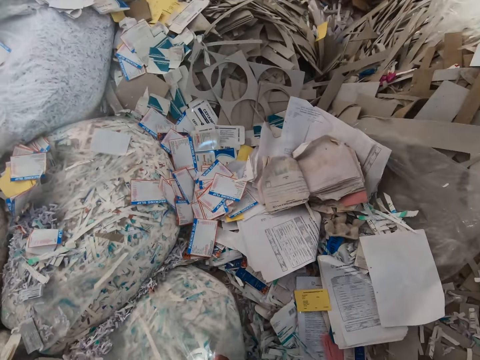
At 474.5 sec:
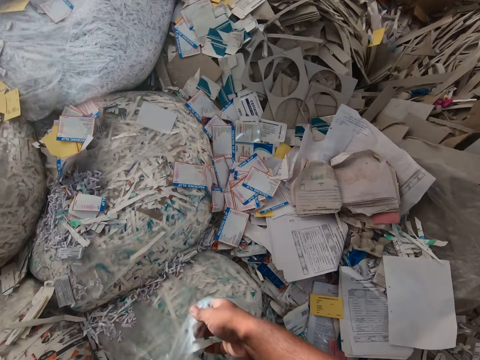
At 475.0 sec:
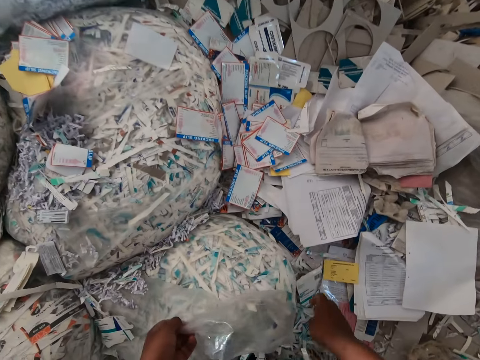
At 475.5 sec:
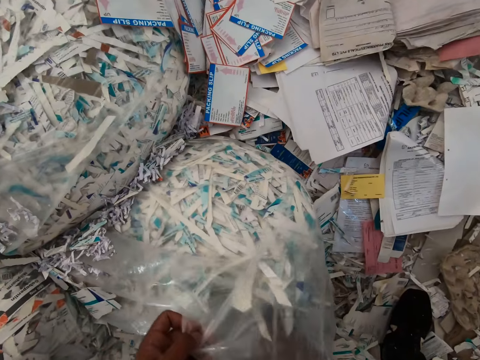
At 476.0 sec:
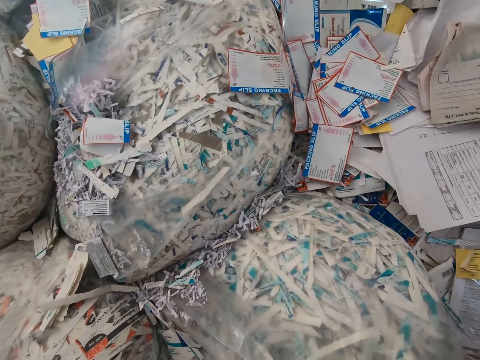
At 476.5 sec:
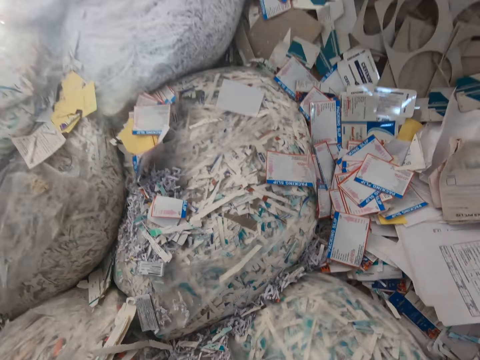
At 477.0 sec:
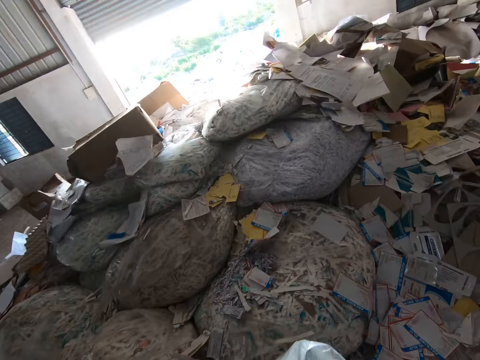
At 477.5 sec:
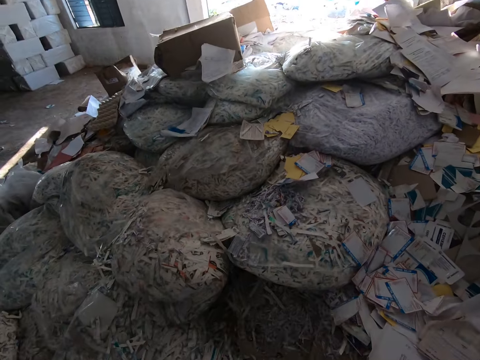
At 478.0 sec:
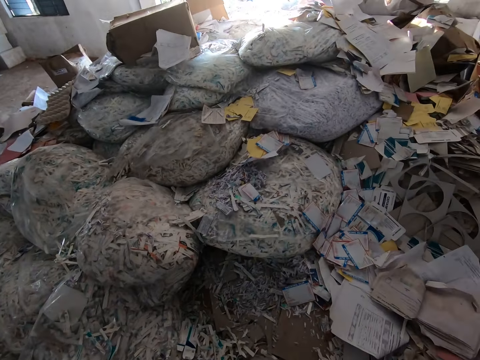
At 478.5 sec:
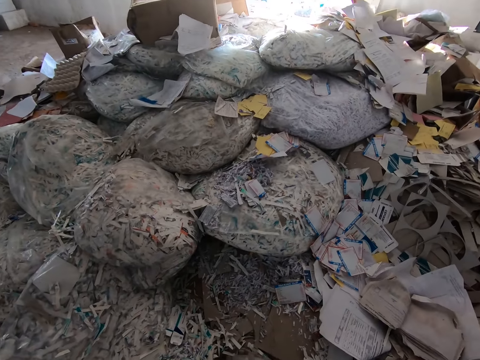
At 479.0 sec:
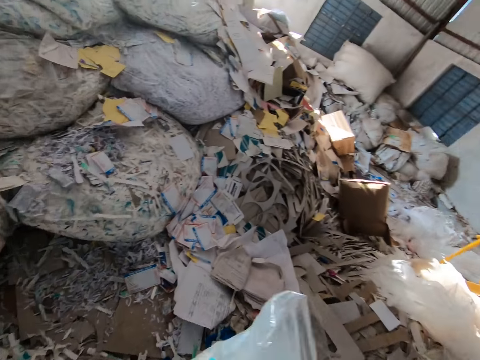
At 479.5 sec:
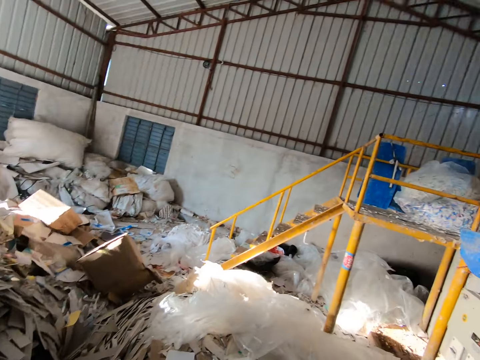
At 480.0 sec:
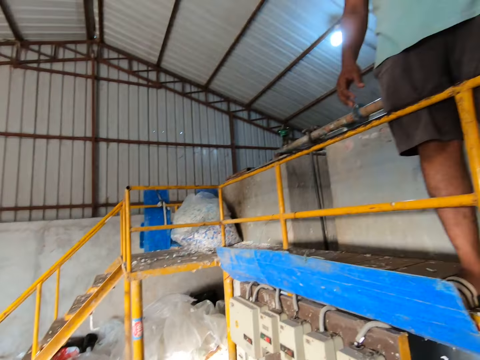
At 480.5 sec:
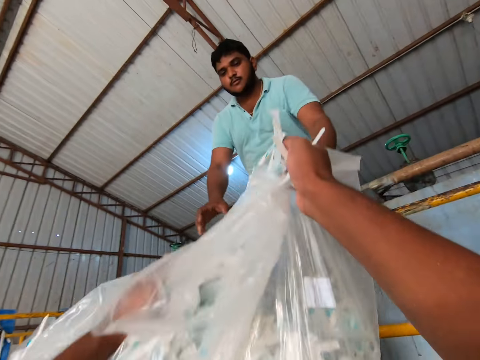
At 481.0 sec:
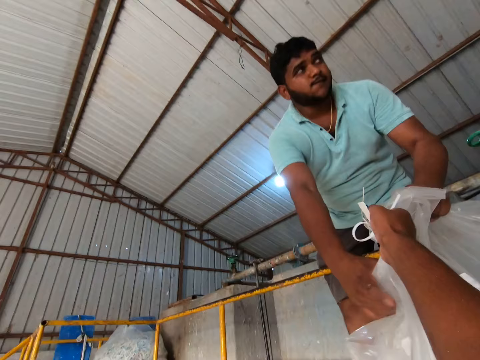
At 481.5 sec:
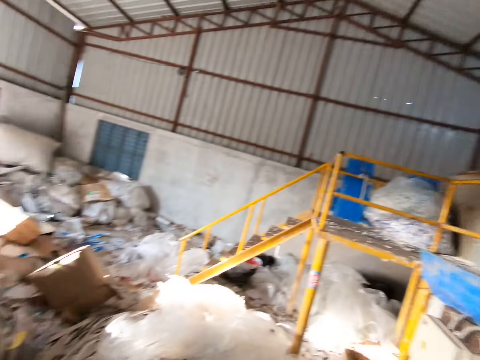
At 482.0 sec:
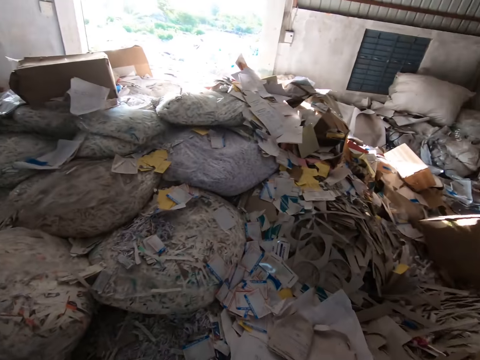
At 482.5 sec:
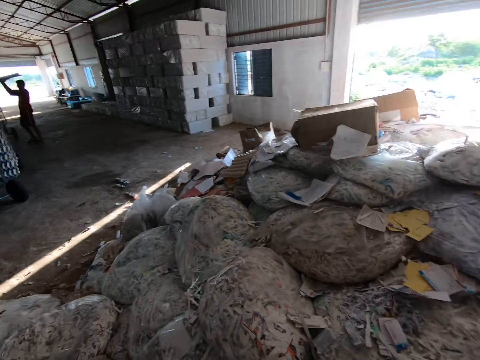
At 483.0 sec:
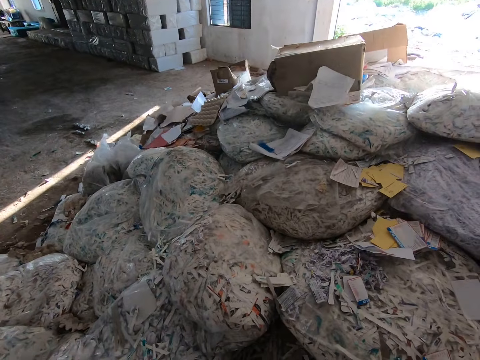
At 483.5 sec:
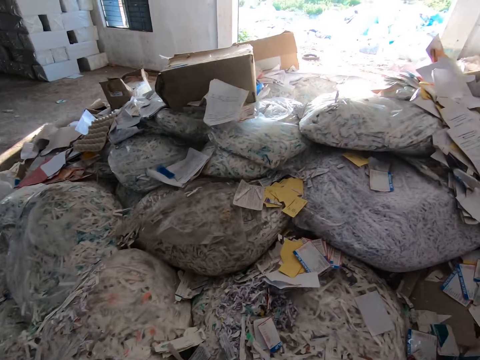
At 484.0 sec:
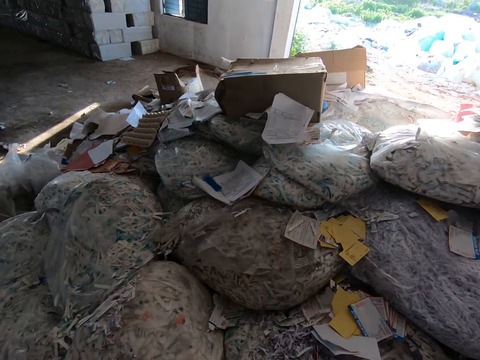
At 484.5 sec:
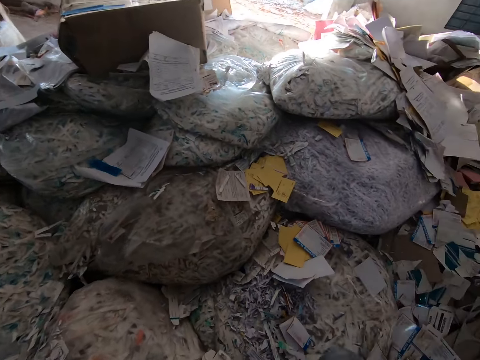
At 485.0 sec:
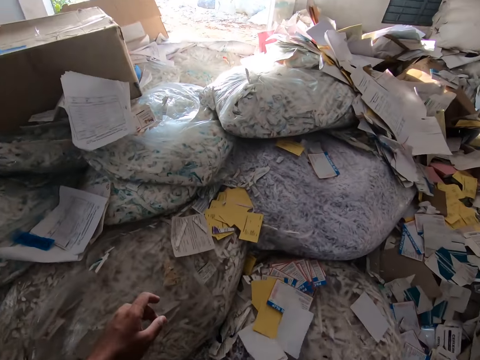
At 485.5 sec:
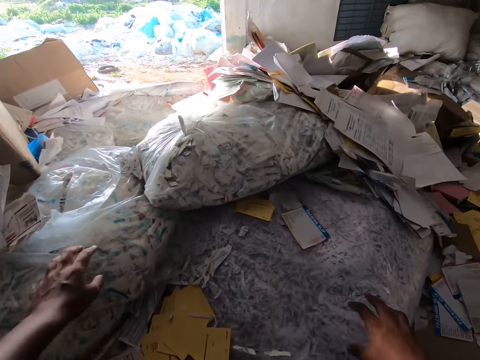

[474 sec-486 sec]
The camera wearer passes the bag of shredded papers in both hands to the man. The man receives the bag of shredded papers from the camera wearer with both hands.

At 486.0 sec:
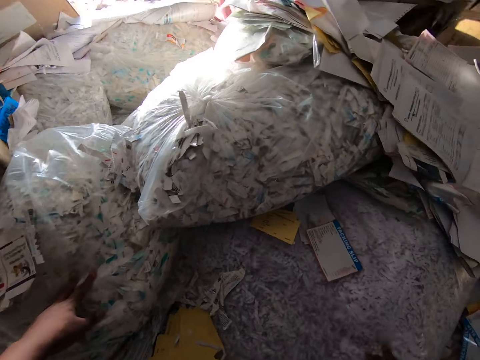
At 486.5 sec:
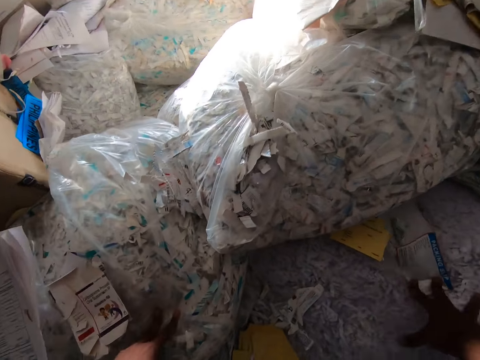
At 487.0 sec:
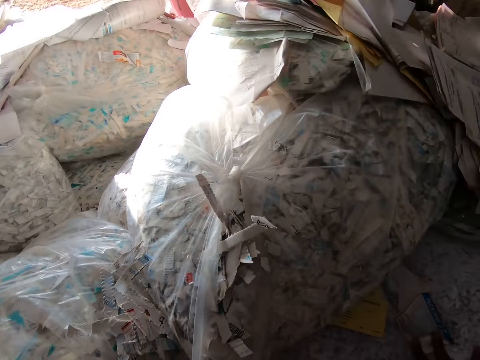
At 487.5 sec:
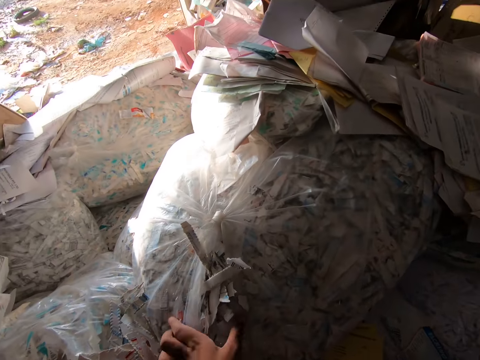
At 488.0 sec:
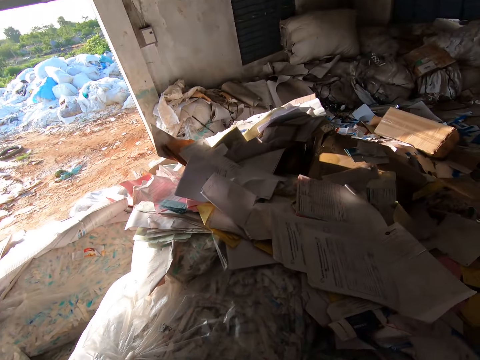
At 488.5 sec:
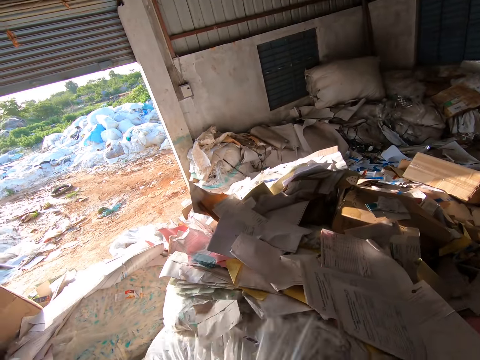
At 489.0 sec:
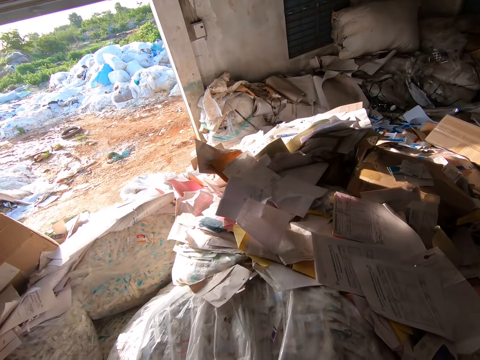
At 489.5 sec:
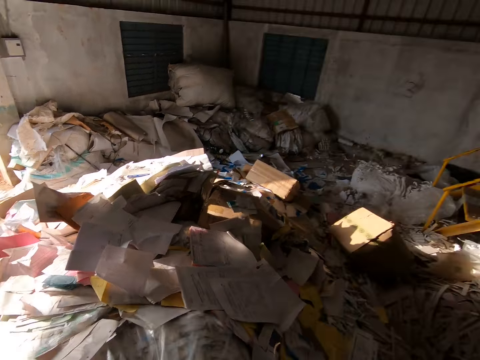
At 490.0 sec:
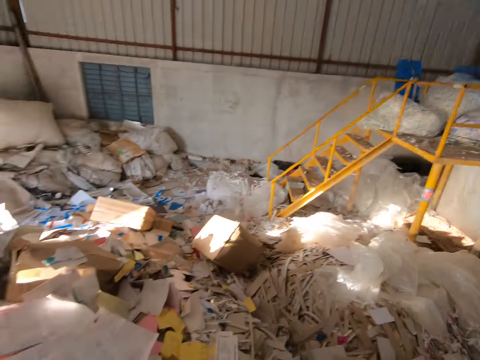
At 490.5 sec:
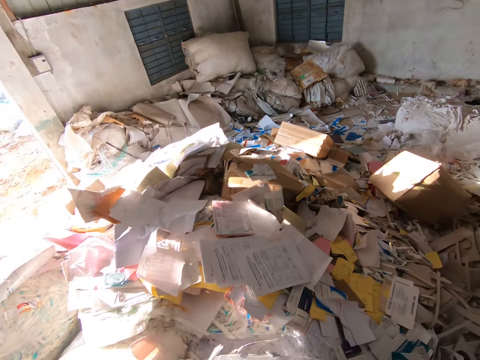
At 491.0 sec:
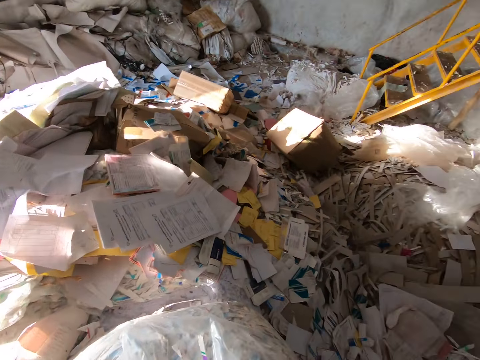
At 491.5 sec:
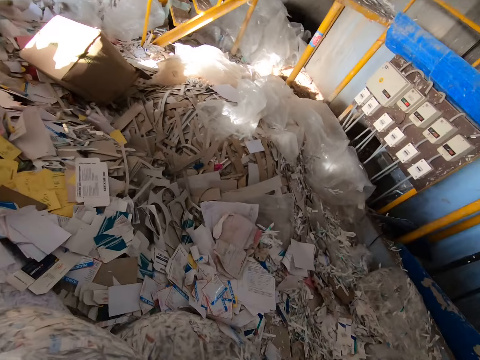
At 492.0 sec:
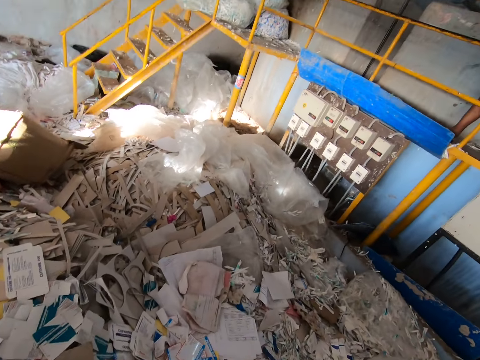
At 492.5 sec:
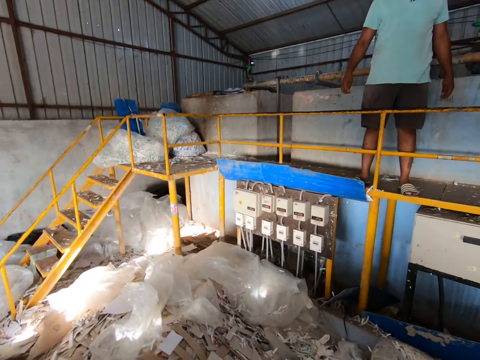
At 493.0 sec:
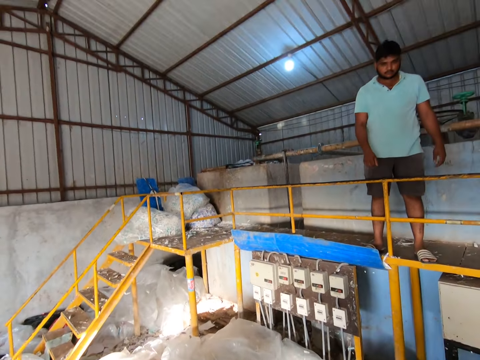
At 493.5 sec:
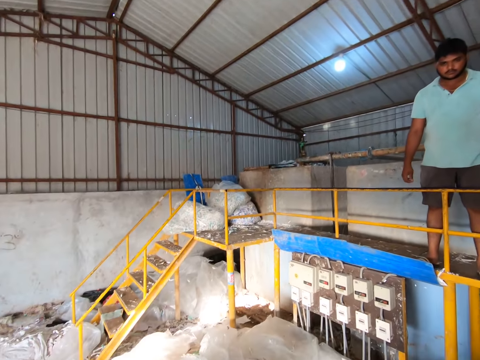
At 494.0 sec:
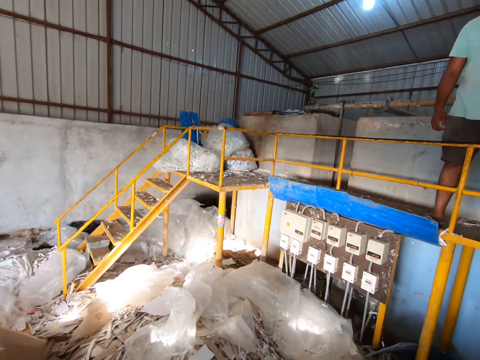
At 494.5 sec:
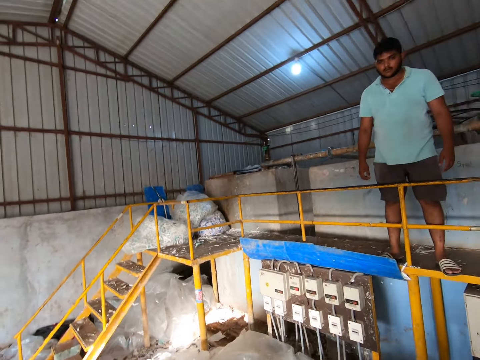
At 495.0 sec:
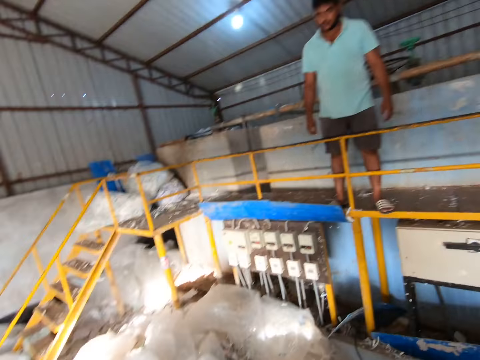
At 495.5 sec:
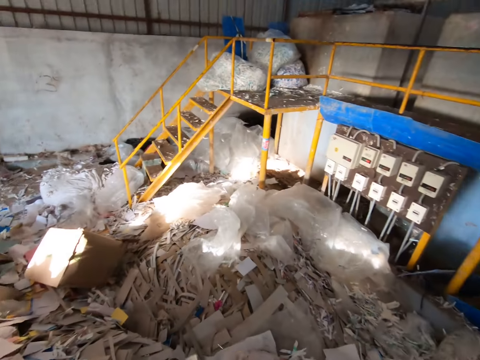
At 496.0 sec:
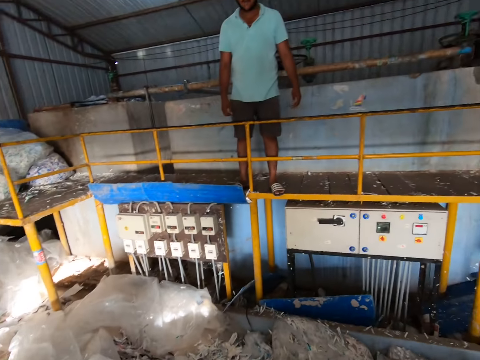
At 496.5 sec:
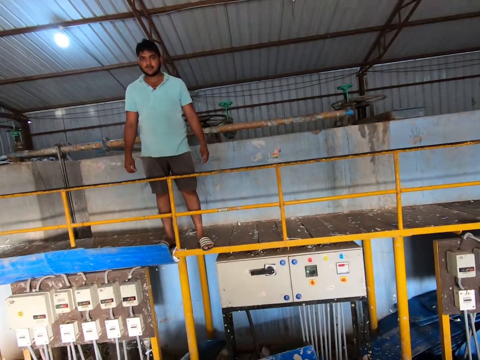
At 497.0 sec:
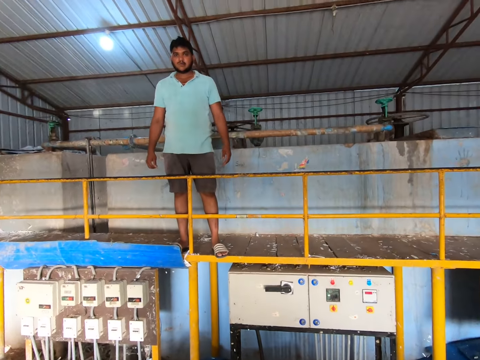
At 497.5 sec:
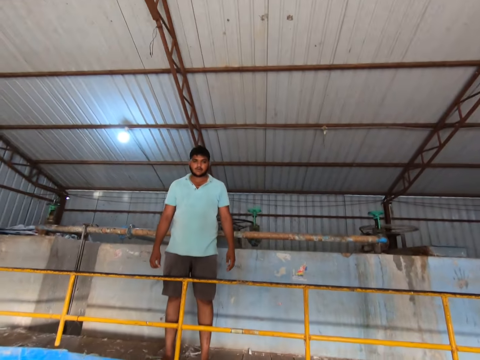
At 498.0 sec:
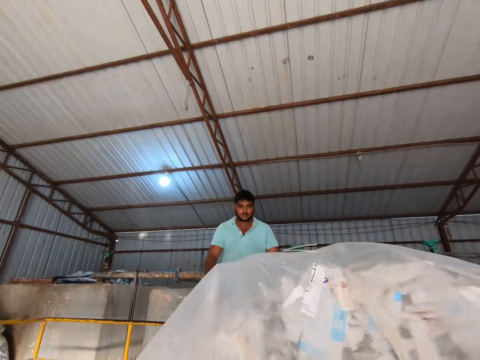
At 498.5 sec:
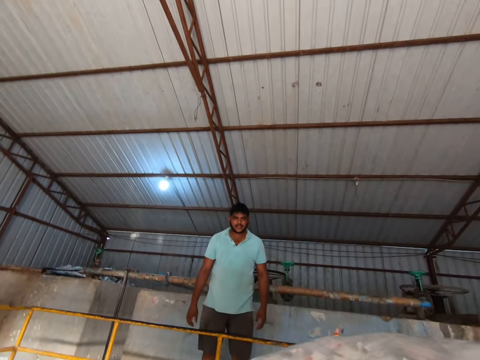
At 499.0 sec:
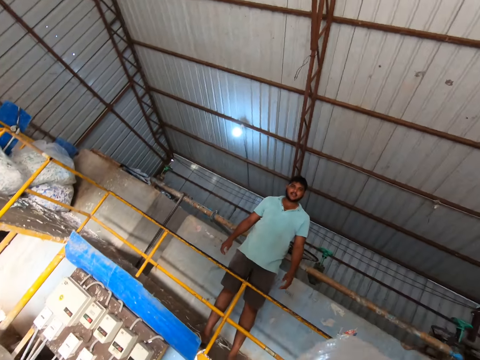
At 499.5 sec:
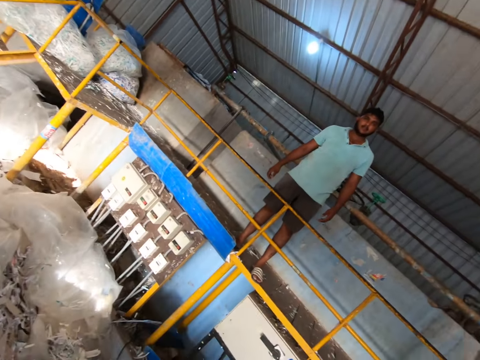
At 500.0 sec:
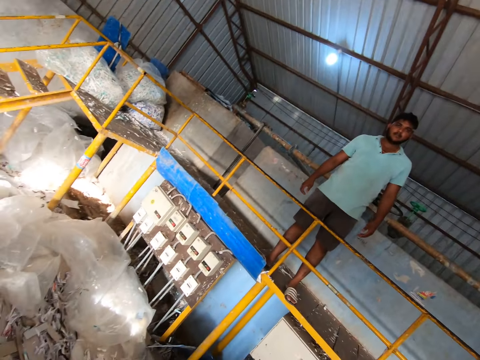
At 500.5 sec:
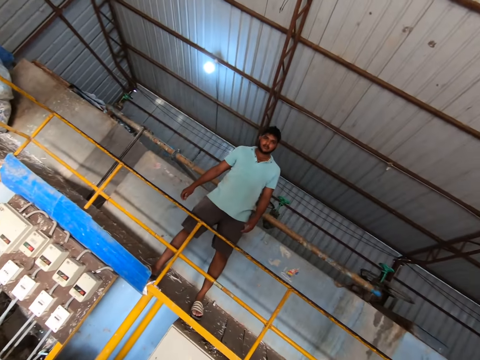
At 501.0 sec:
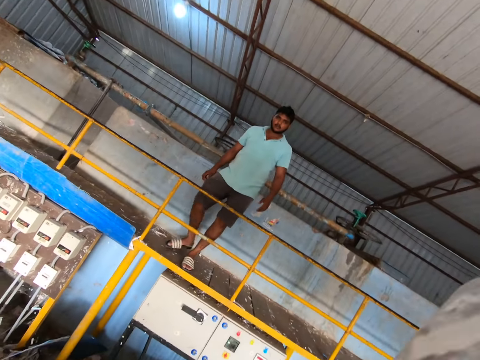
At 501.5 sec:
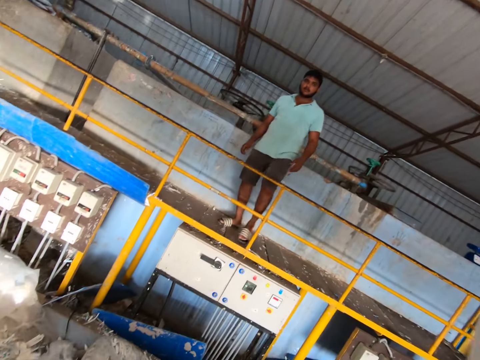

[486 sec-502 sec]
The camera wearer picks a bag of shredded paper from the floor with his left hand.
